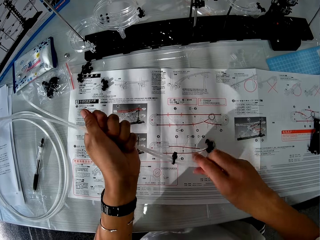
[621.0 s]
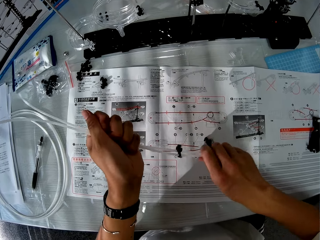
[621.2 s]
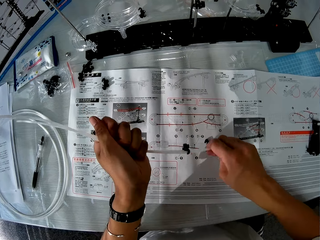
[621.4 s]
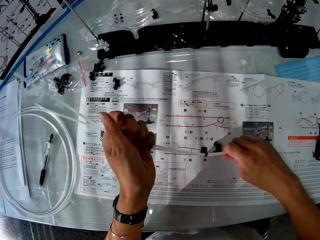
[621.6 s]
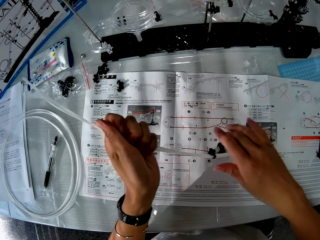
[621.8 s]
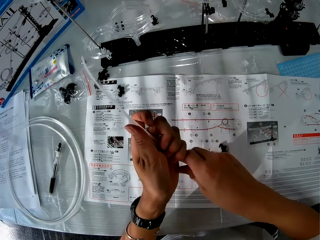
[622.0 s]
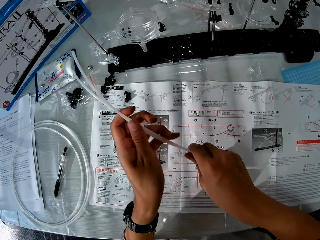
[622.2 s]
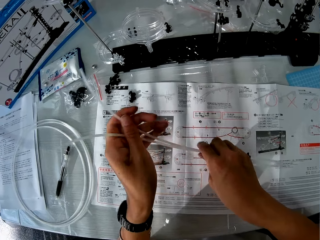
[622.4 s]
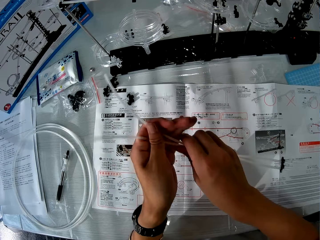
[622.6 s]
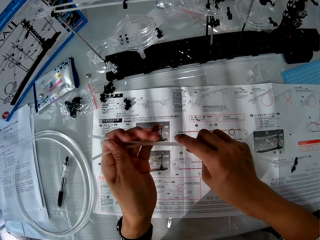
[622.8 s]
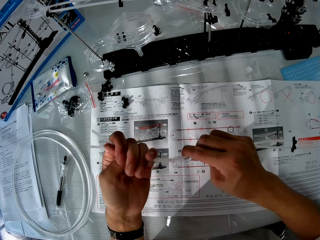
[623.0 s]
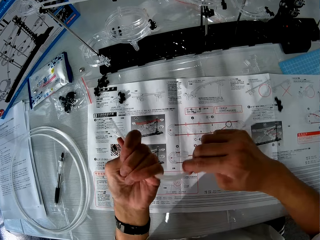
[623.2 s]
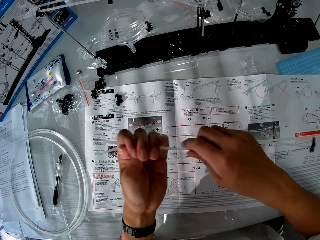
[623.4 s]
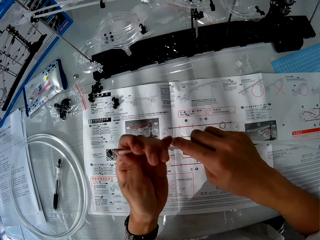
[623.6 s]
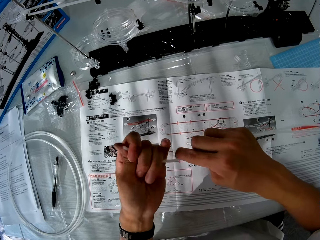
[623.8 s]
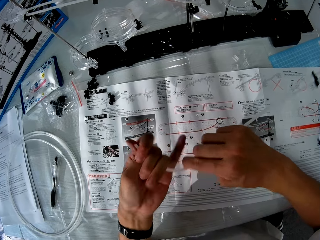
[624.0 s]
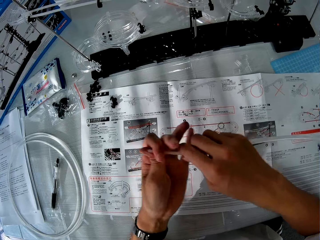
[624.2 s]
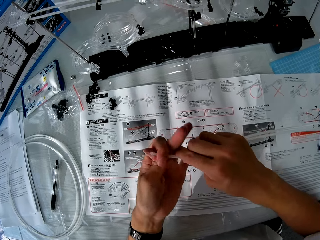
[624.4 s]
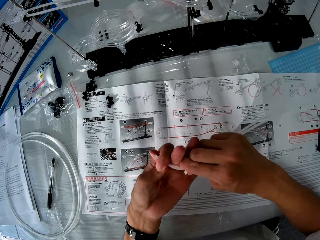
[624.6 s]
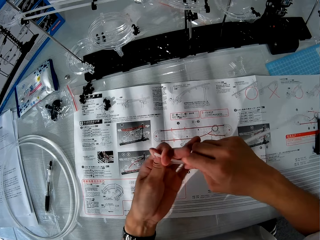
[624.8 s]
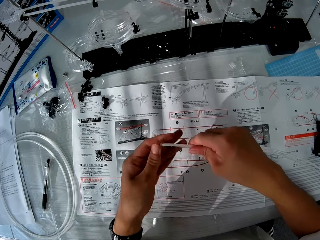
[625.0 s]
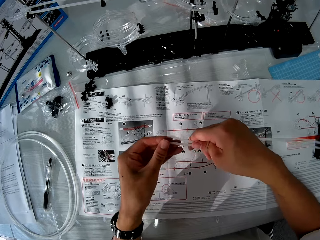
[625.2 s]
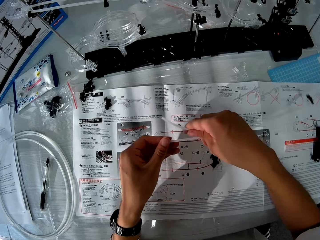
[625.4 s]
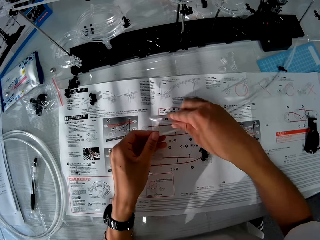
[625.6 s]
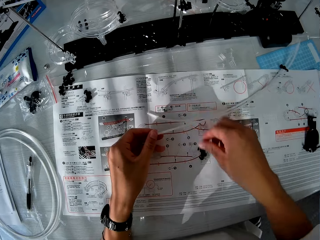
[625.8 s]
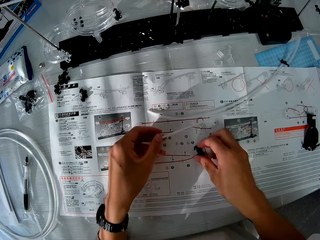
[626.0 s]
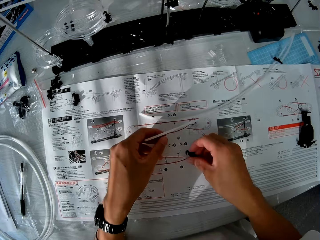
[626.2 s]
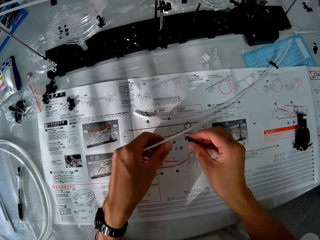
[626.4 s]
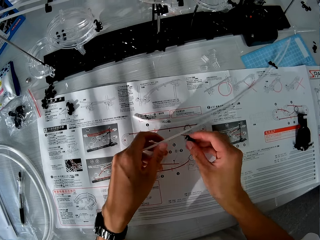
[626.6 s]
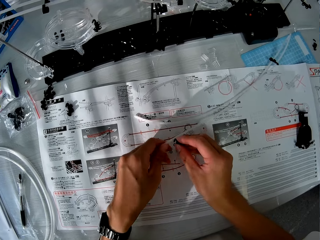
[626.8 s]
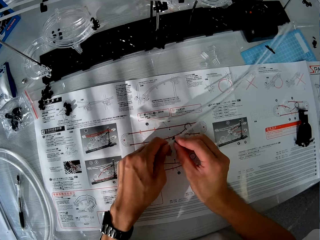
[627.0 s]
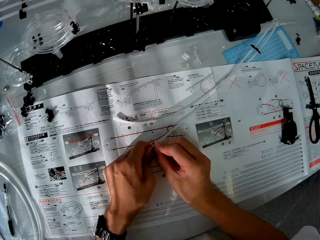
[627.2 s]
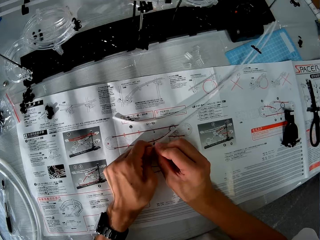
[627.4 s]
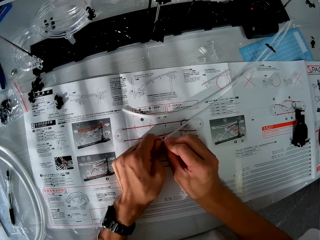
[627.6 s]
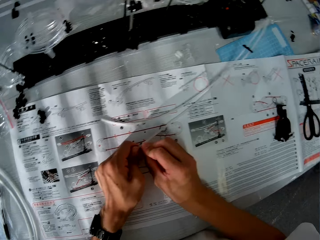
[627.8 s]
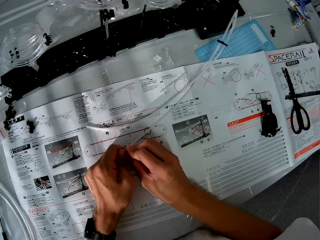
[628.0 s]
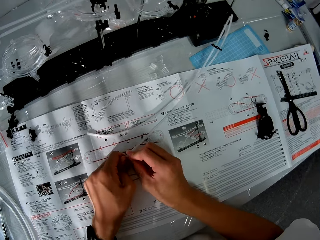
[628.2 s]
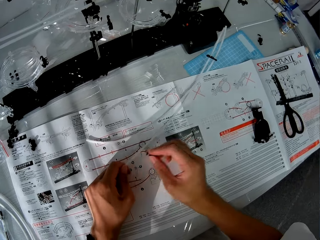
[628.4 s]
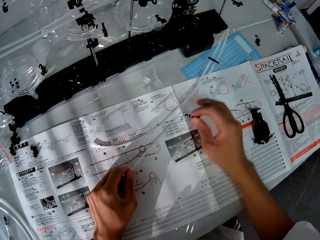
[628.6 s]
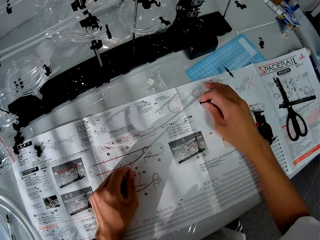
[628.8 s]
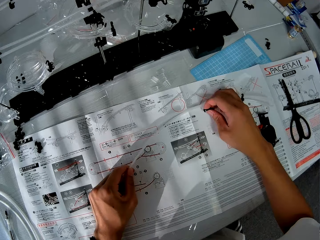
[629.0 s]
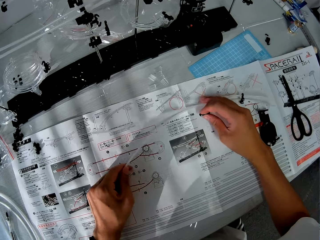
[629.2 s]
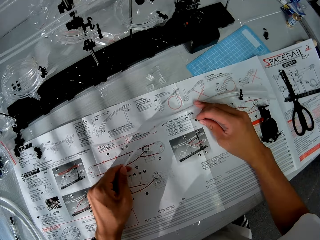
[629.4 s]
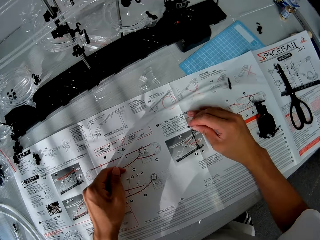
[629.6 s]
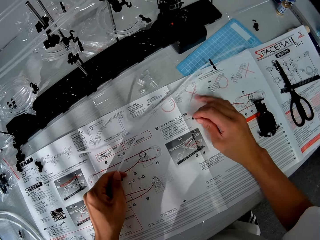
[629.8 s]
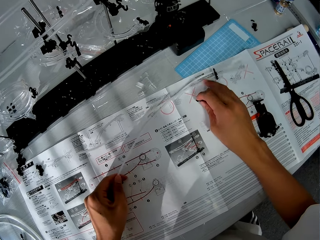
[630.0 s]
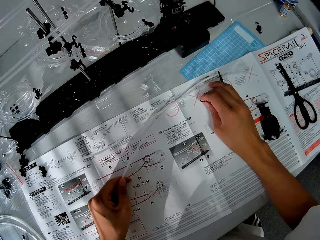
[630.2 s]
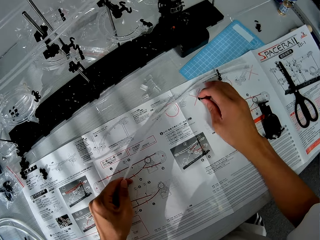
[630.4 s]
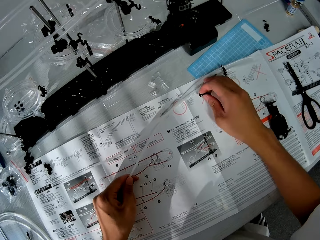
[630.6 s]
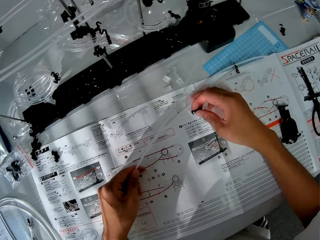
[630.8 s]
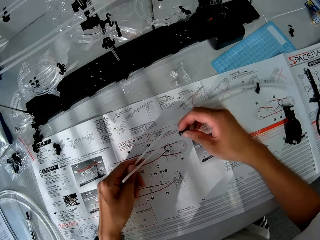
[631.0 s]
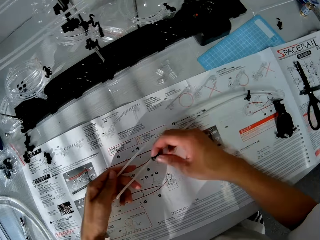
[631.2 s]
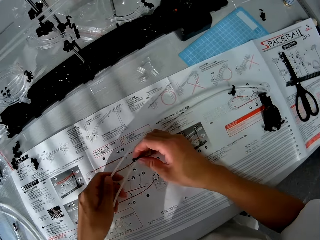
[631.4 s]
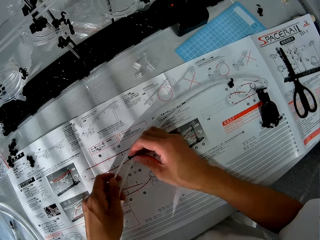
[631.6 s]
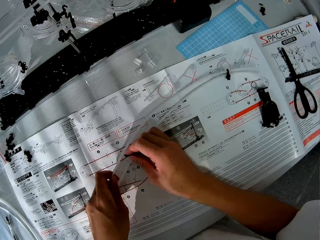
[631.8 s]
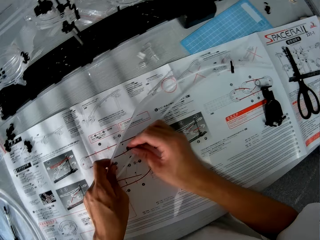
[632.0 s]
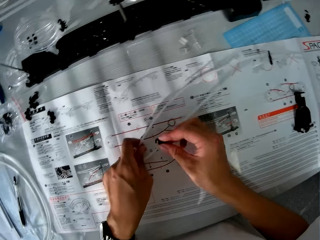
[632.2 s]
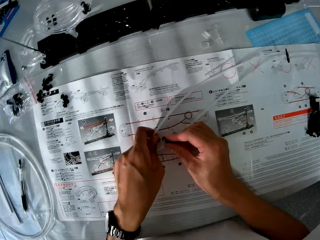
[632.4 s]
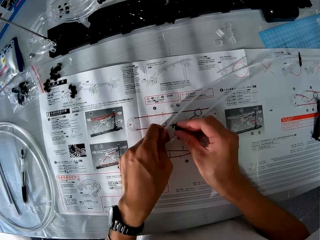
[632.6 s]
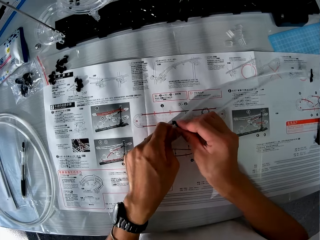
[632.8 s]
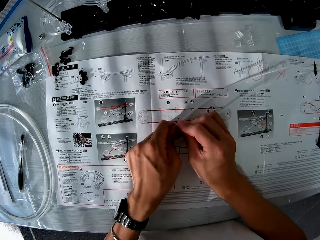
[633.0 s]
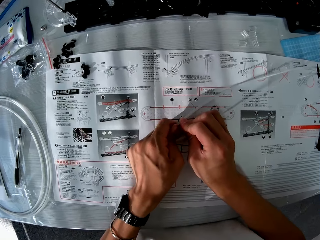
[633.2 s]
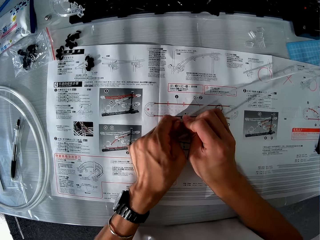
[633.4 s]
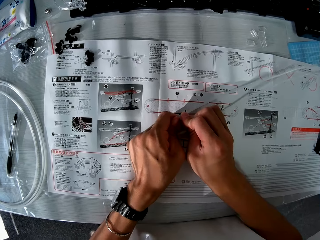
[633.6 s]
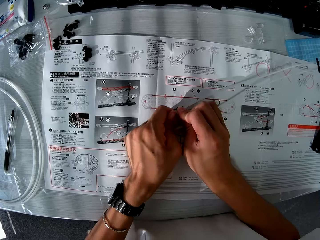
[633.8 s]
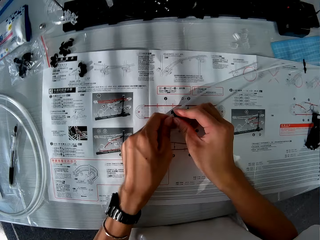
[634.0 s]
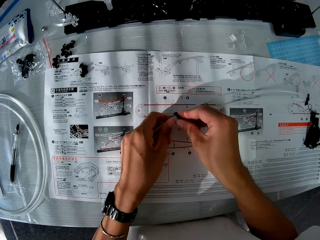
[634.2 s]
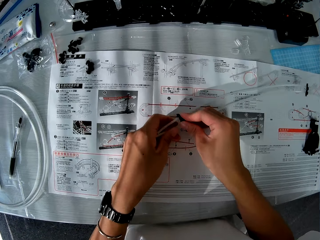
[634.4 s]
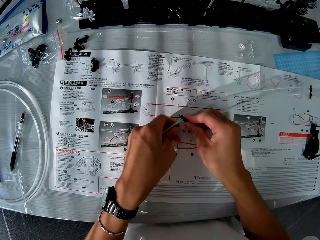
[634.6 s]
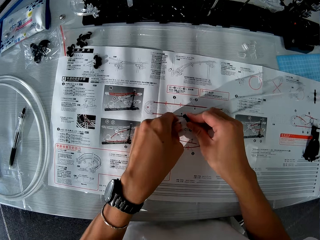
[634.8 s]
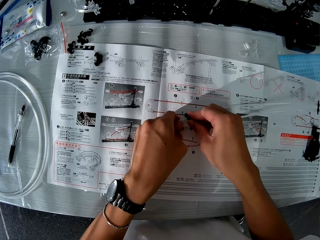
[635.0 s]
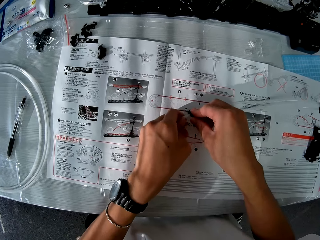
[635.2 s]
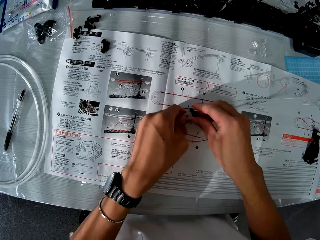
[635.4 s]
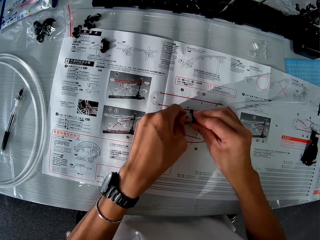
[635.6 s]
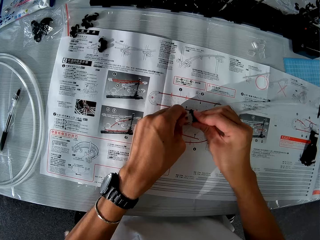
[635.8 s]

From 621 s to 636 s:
The camera wearer fixes something on the rod acrylic. He picks up the clip from the manual. He pushes the clip against a rollercoaster. He adjusts the rollercoasters. He runs his fingers across the rollercoasters. He clips the rollercoasters with the clip.

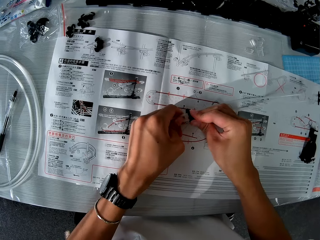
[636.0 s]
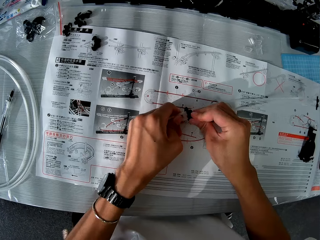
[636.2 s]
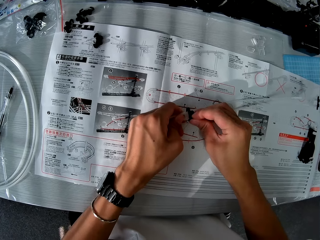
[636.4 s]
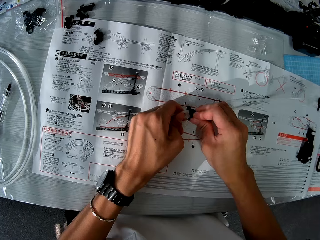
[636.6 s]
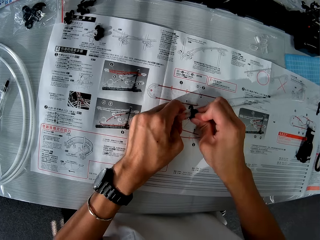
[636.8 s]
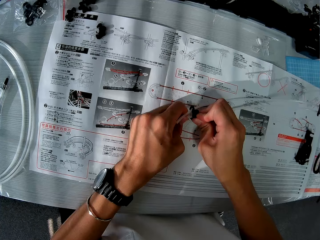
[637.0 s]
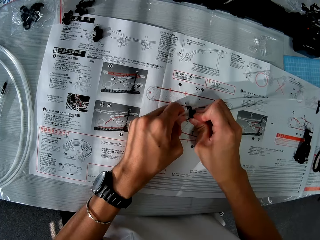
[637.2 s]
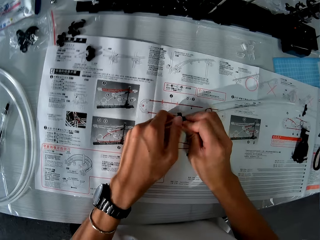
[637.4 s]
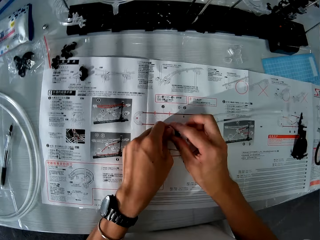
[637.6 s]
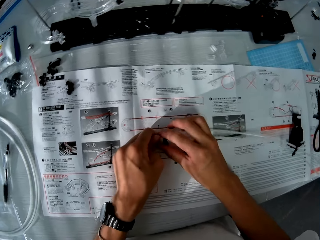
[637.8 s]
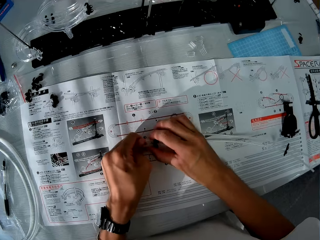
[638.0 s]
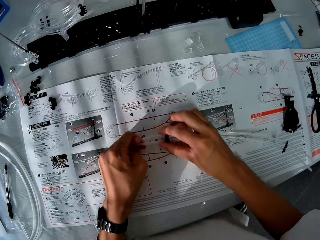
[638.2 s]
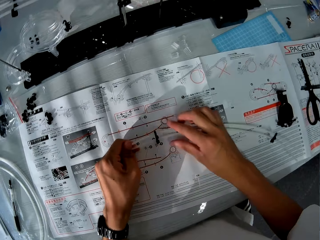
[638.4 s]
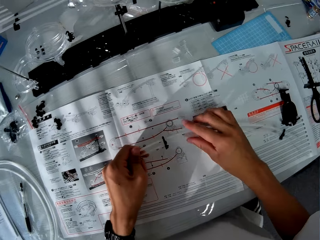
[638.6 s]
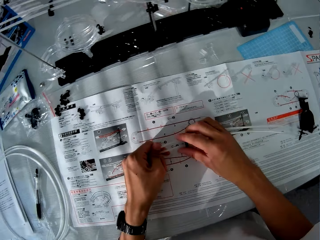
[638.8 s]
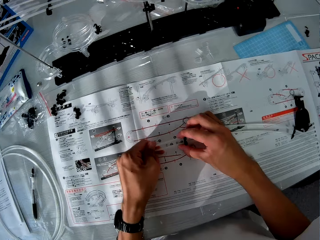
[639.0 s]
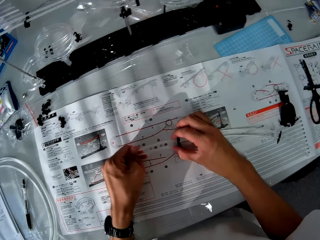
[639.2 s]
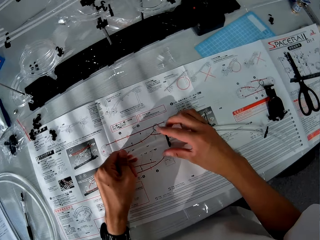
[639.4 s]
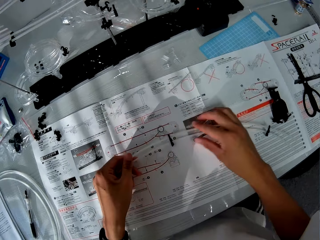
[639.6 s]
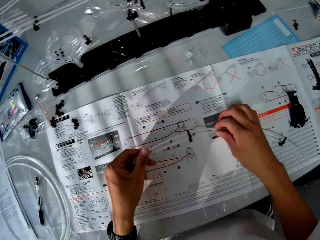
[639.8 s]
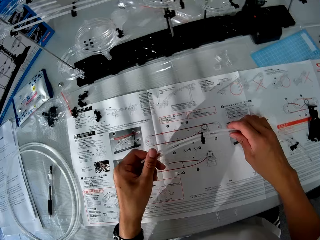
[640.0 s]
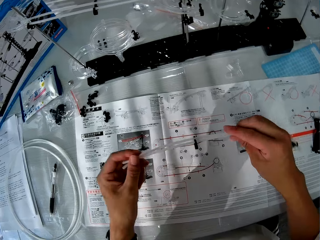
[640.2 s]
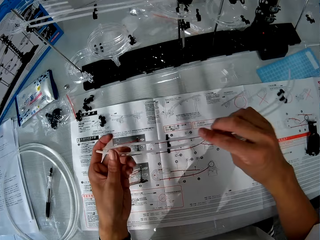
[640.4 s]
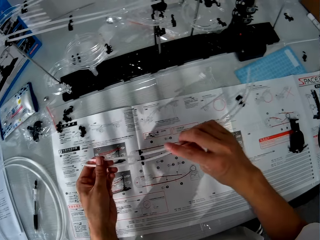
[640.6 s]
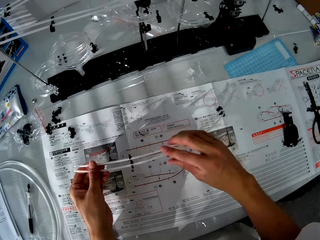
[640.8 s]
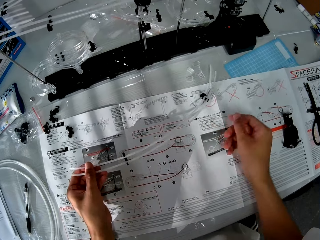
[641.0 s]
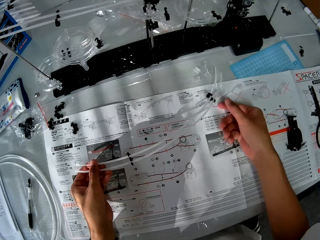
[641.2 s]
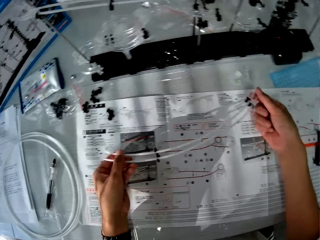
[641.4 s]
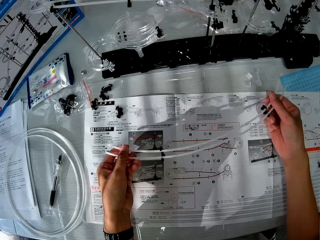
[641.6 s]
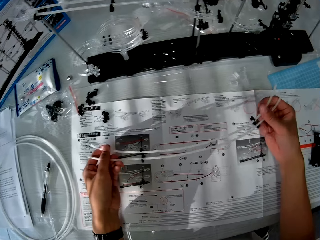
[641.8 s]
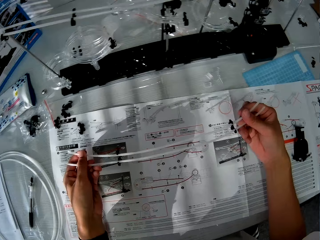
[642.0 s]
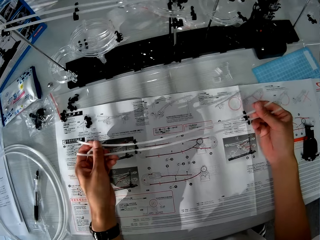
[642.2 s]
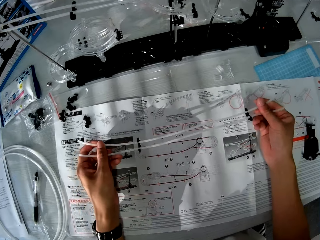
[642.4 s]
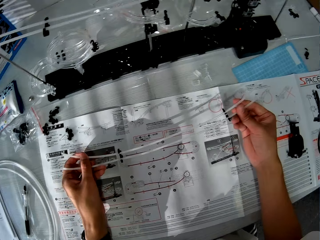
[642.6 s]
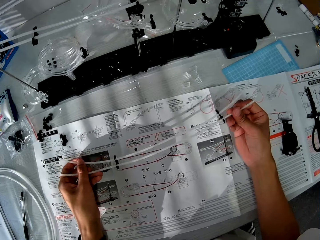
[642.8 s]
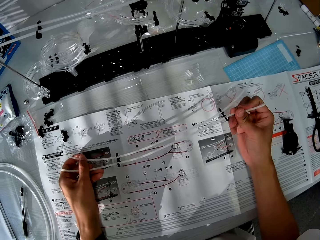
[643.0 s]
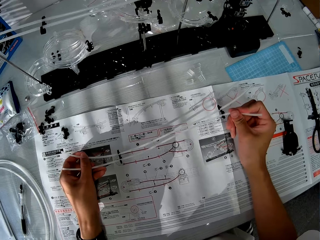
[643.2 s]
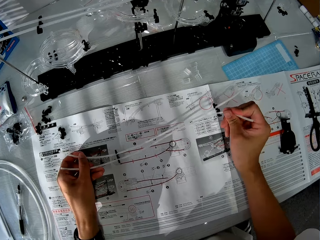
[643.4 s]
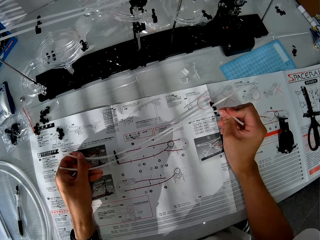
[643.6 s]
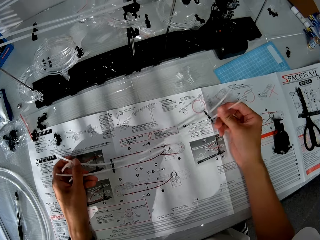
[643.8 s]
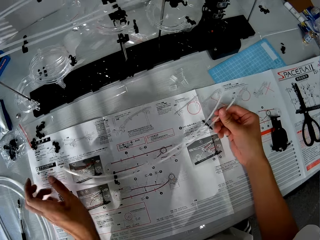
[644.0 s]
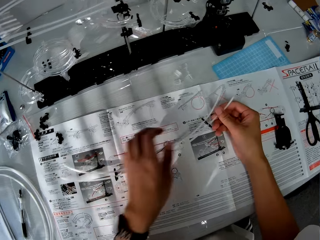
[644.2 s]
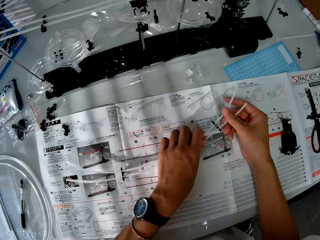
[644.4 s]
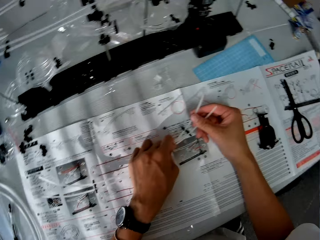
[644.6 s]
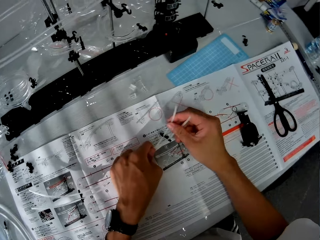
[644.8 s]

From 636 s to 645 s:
The camera wearer moves the clip on the rollercoasters. He picks up the rollercoasters from the manual. He drops the rollercoasters on the manual. He holds the rollercoasters with his right hand. He bends a part of the rollercoasters. He looks at the rod acrylic.
